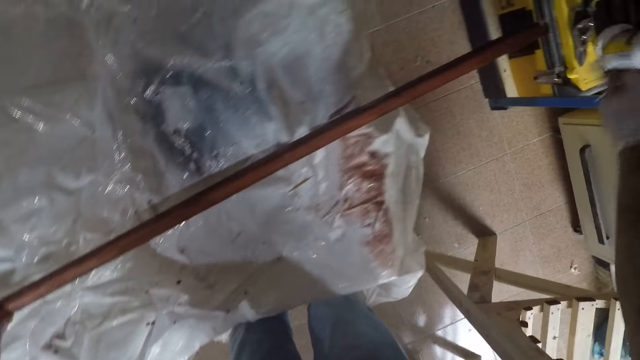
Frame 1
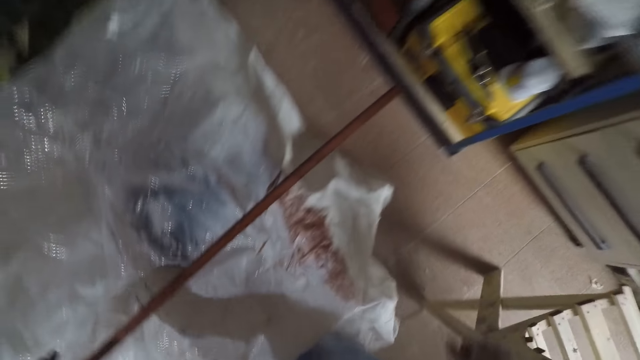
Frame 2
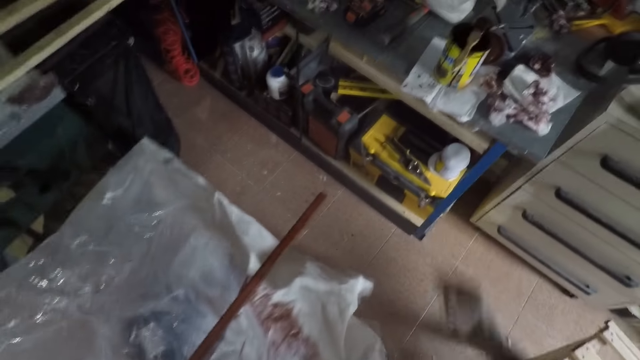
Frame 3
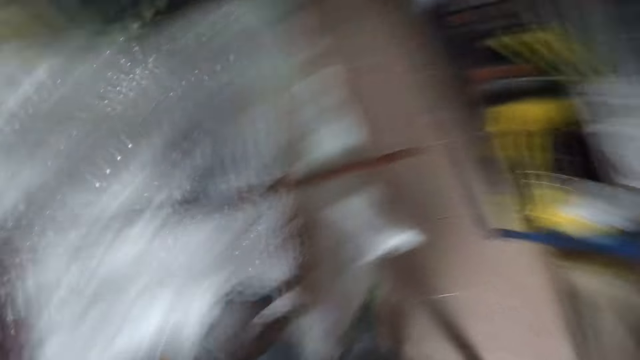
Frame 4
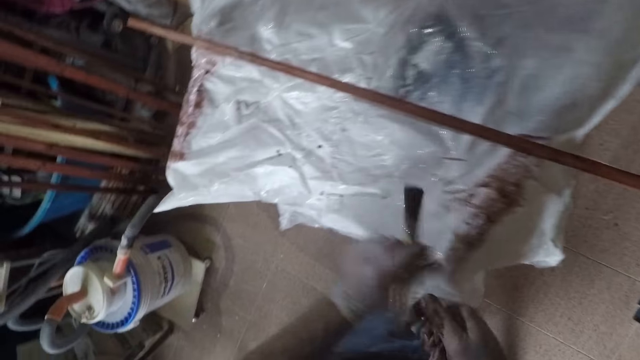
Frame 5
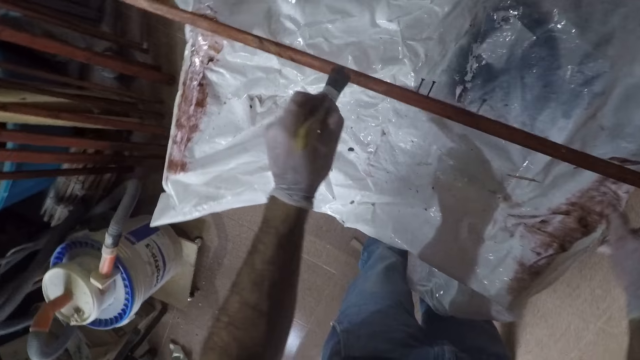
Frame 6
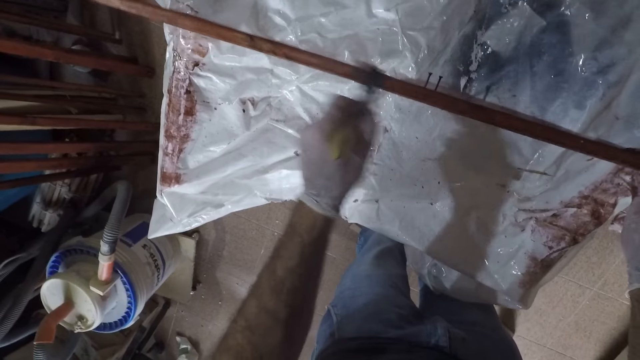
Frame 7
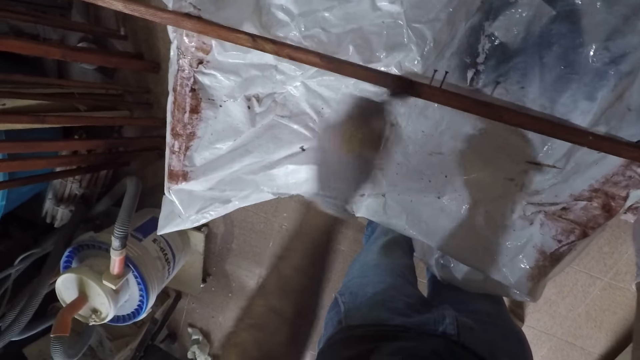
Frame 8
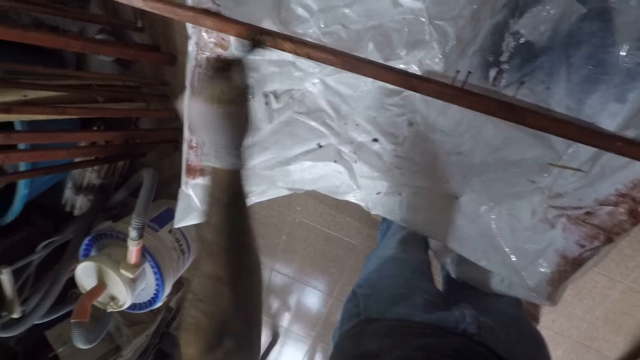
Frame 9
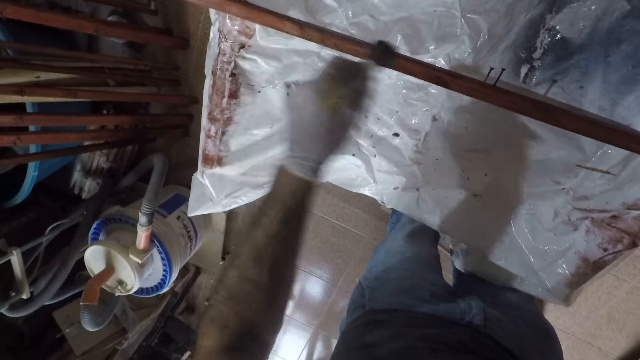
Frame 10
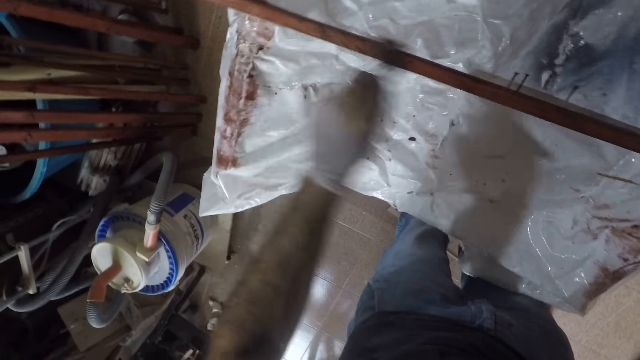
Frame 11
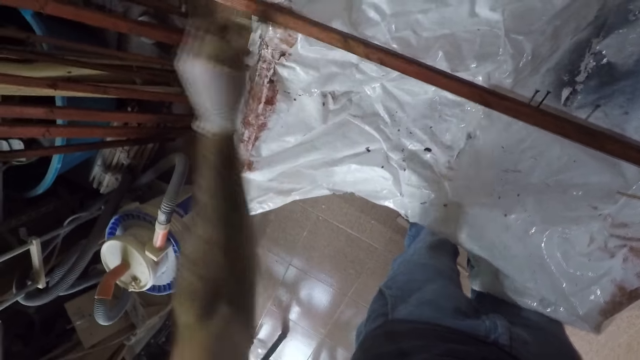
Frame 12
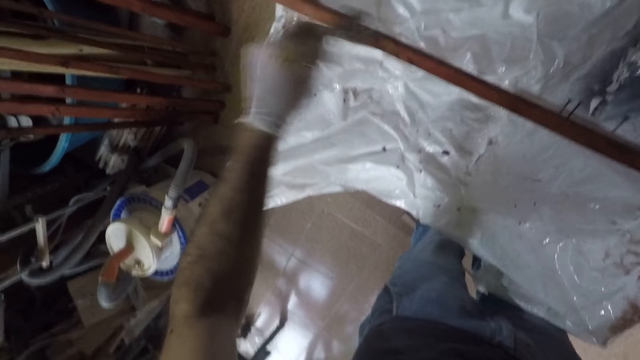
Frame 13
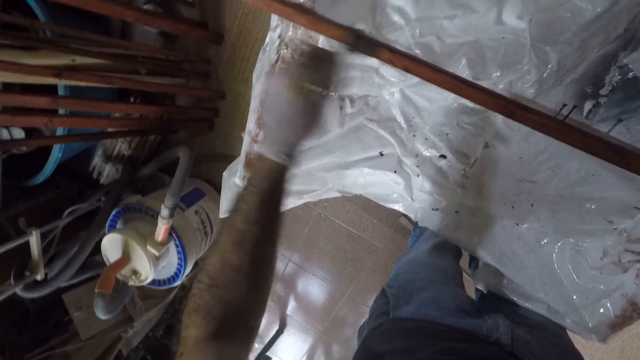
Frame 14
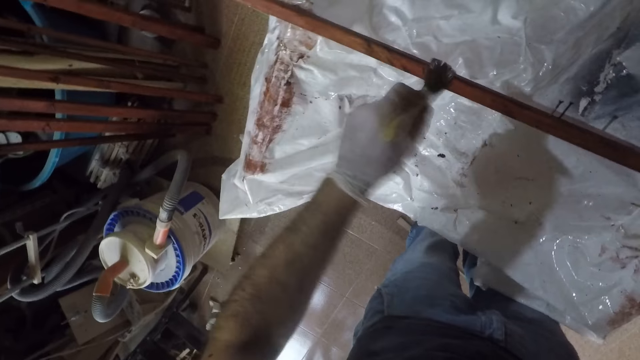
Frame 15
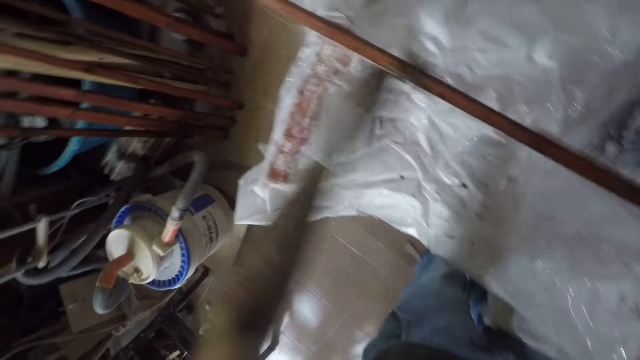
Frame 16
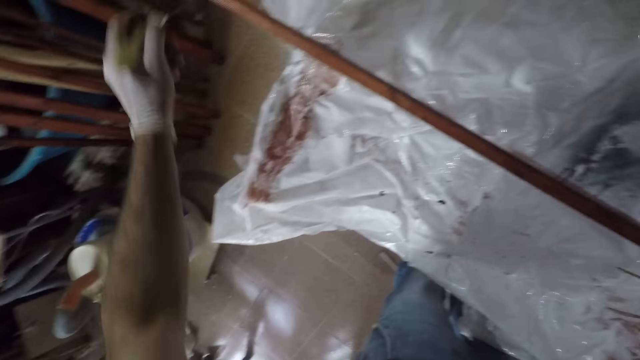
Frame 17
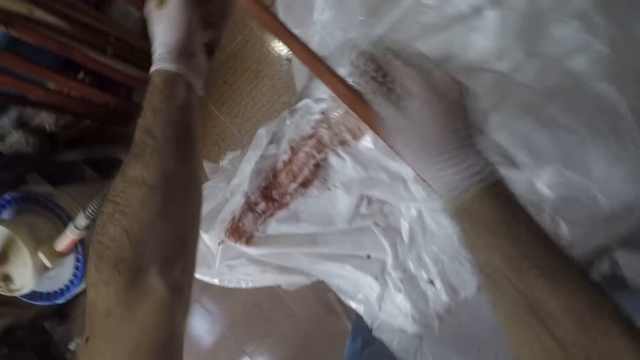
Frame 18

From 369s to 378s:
The camera wearer walks towards a table. They drop paper. They pick up a paint brush from a paint can. They paint a piece of wood with the paint brush.

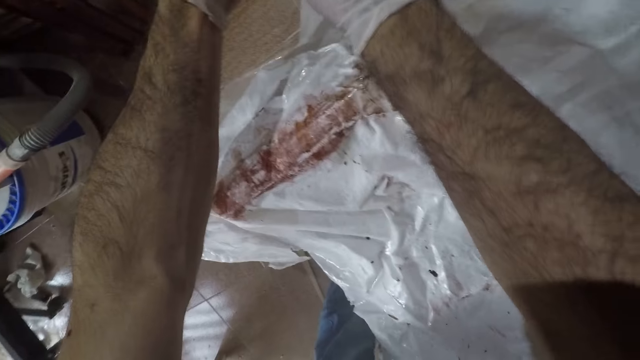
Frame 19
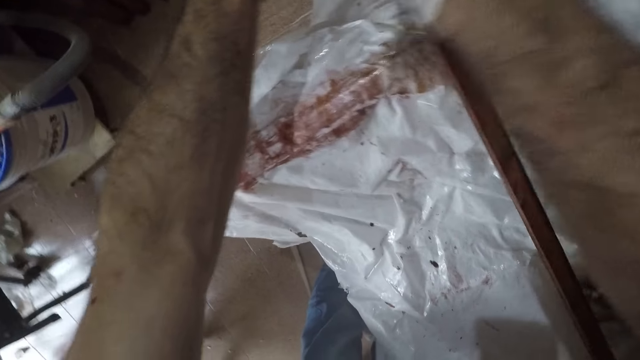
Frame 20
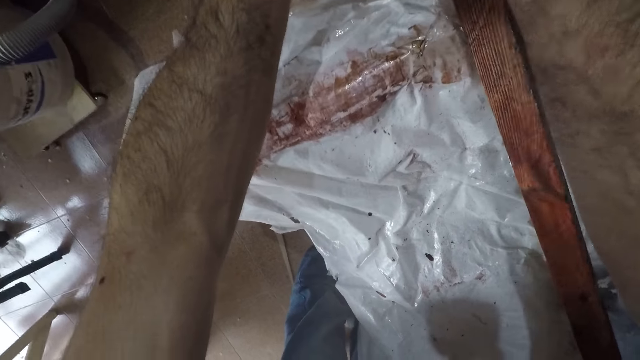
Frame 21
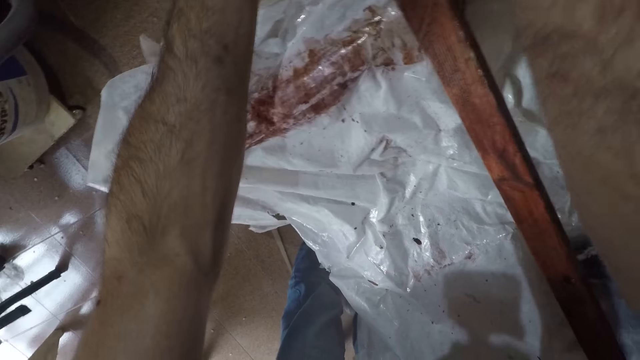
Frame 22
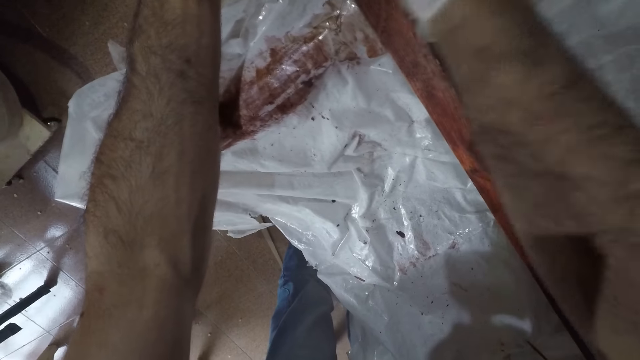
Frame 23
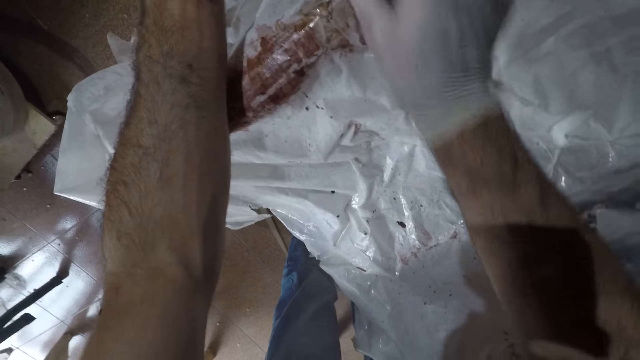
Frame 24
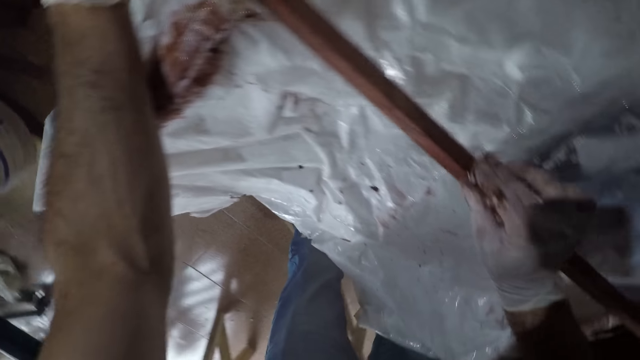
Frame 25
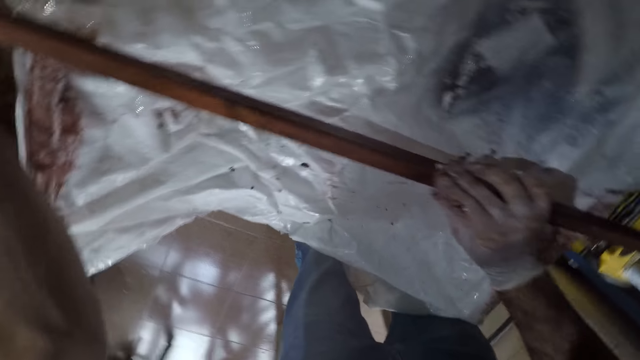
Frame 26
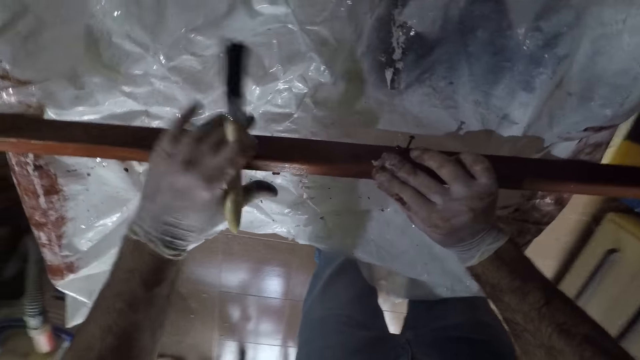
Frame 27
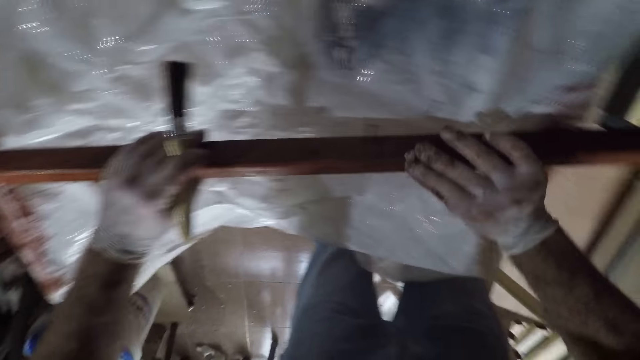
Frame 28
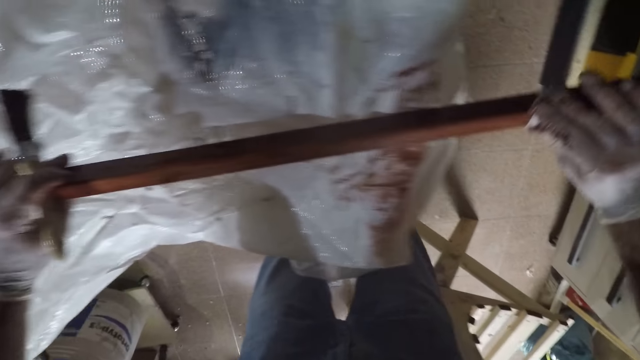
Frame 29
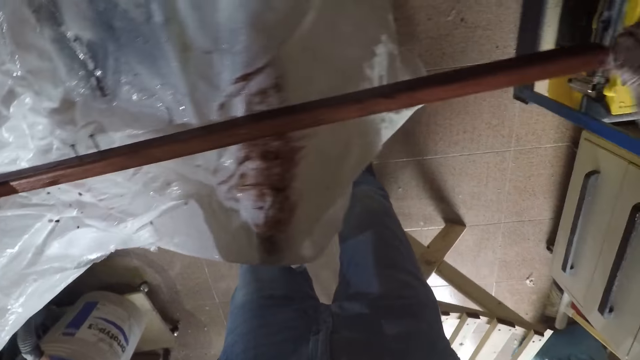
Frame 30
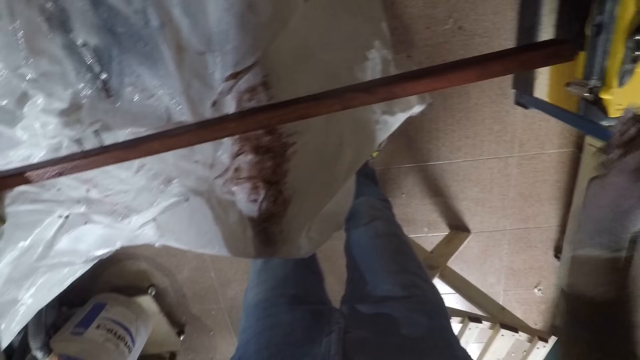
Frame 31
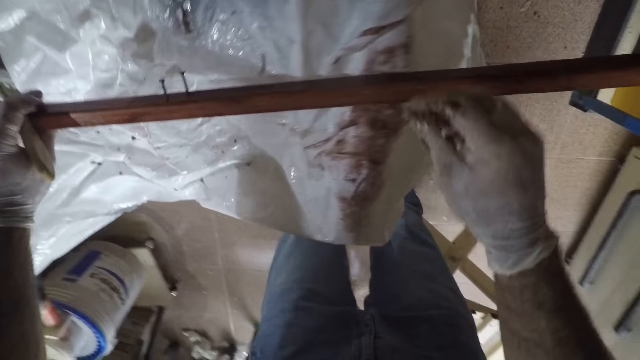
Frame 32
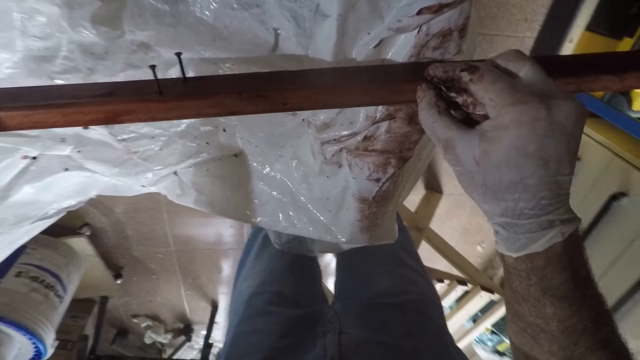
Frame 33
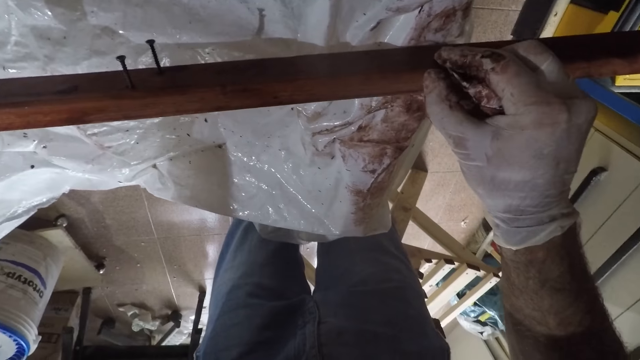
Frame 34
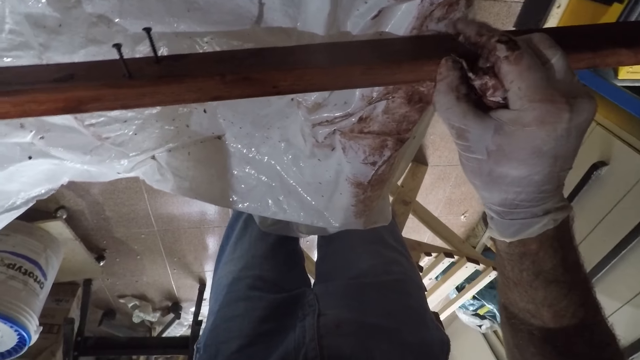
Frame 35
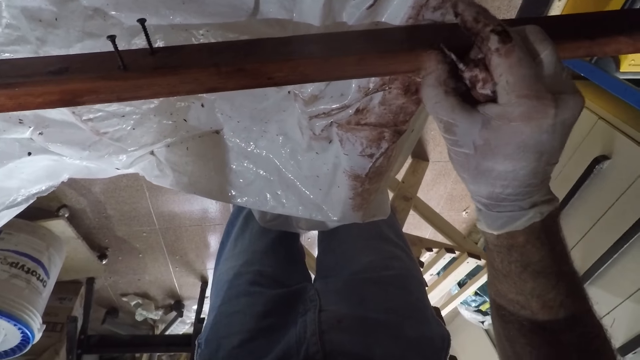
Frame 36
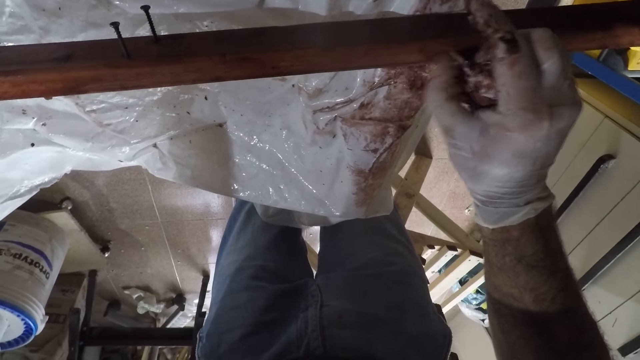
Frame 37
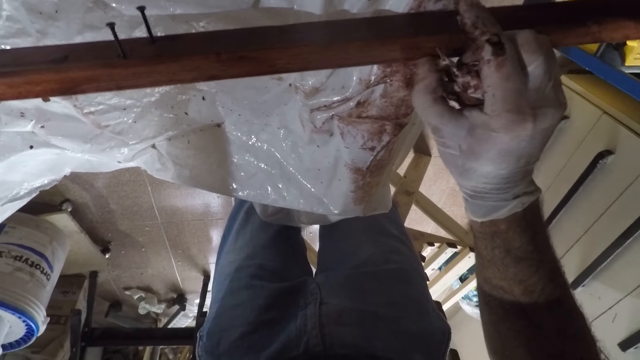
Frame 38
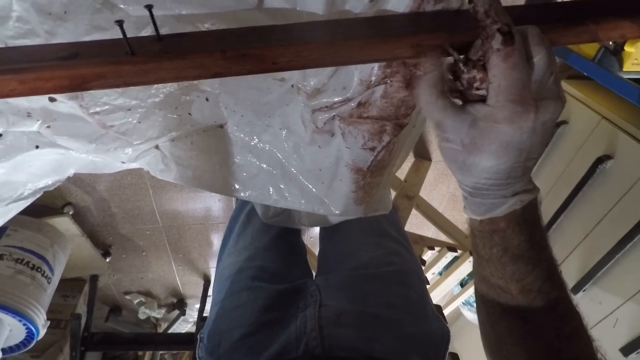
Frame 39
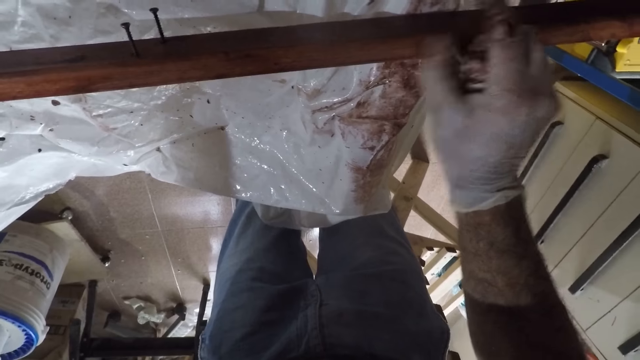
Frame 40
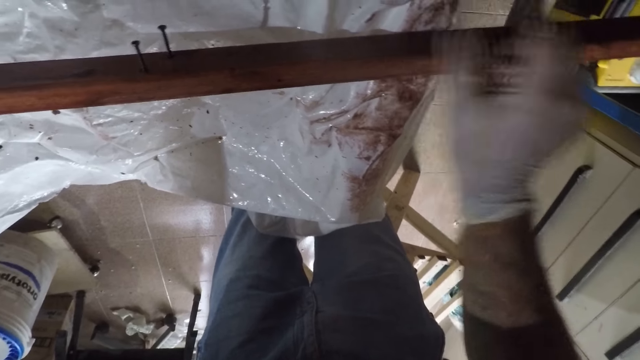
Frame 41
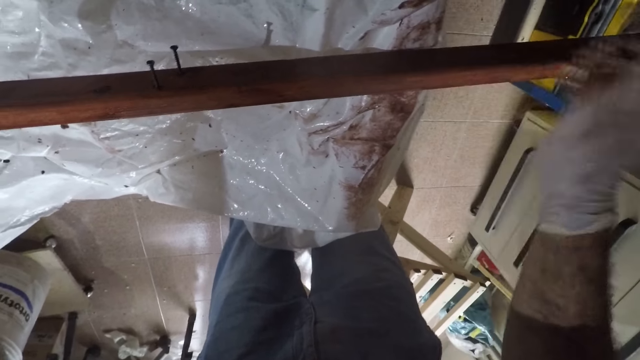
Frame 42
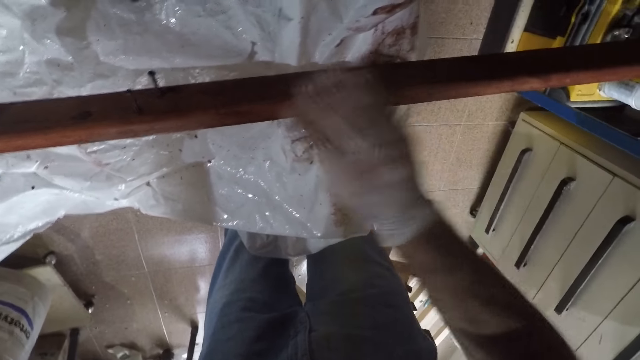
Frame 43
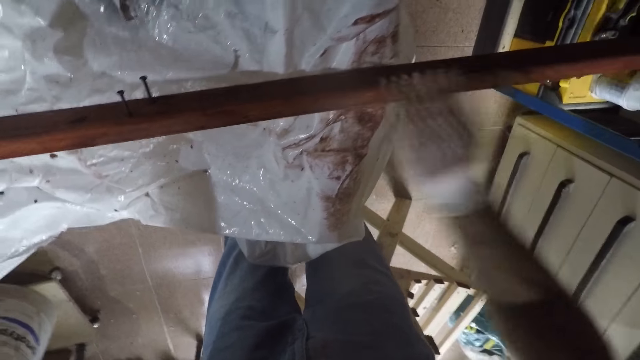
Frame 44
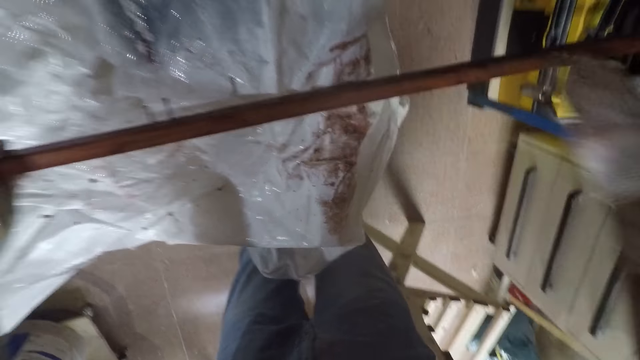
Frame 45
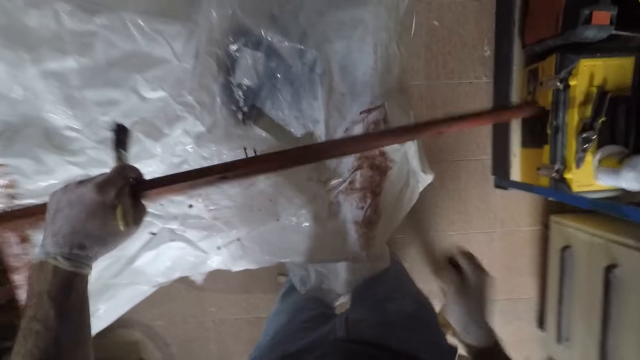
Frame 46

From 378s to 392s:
The camera wearer flips a piece of wood on a table. They wipe the piece of wood with a serviette. They scratch the piece of wood with a right hand finger. They rub the piece of wood with a finger. They wipe the piece of wood with the serviette.
